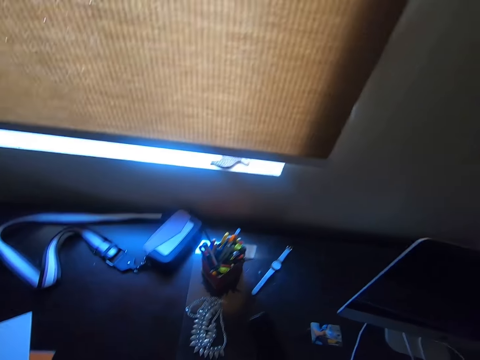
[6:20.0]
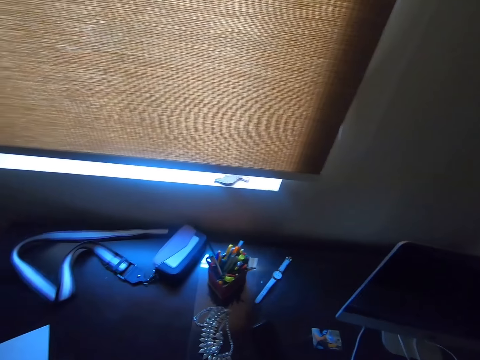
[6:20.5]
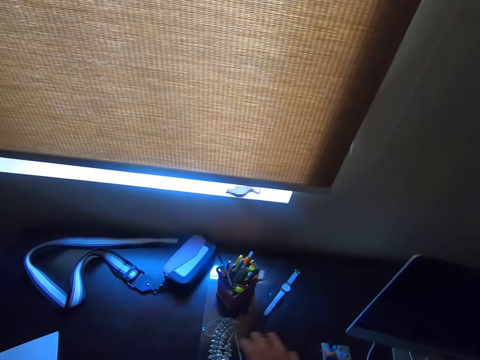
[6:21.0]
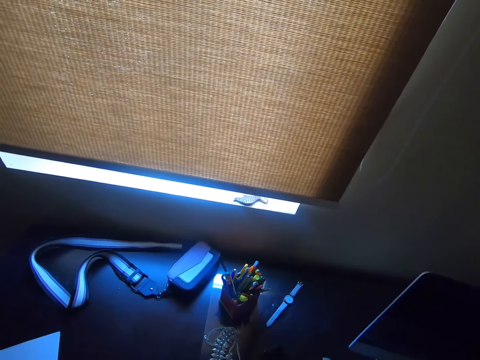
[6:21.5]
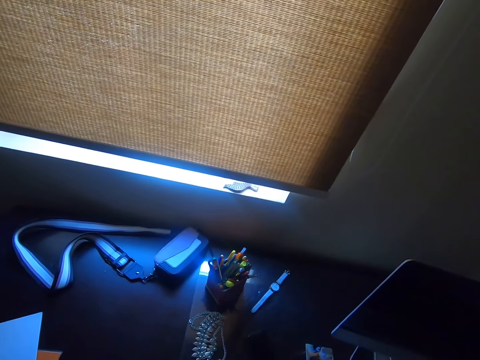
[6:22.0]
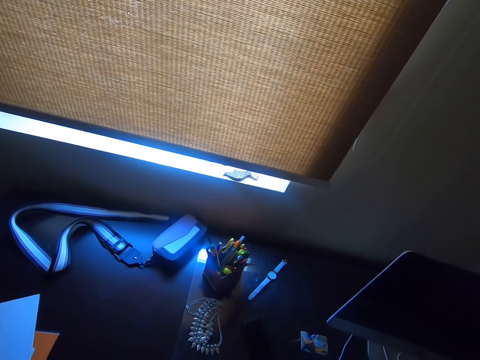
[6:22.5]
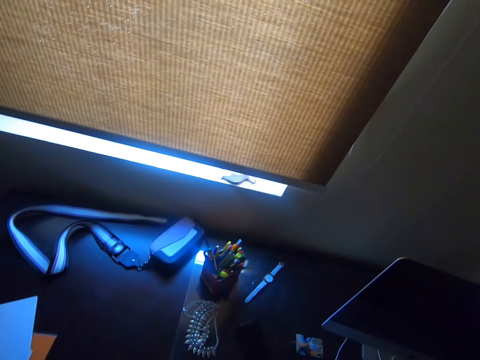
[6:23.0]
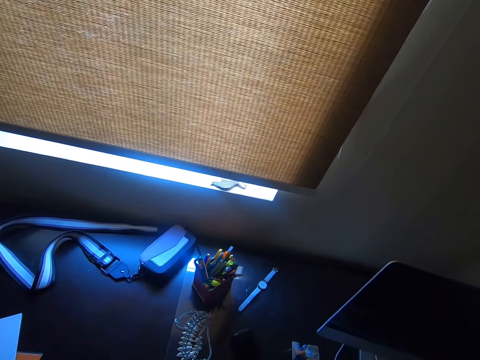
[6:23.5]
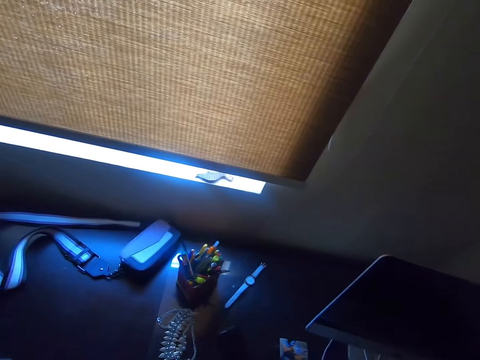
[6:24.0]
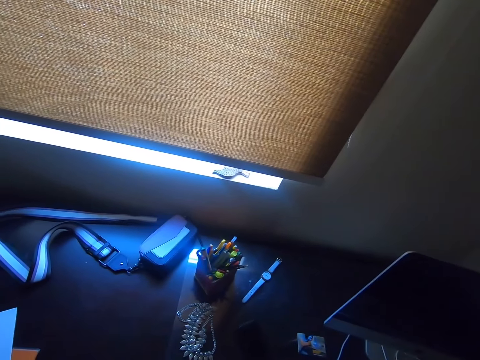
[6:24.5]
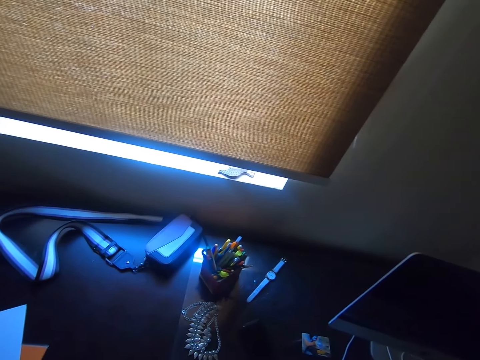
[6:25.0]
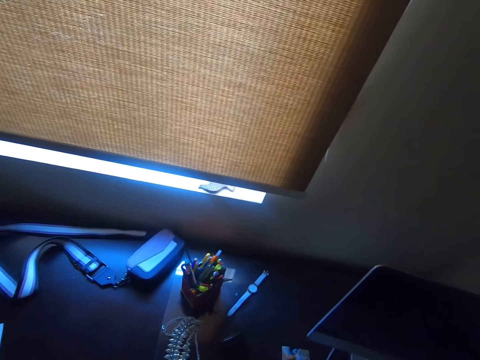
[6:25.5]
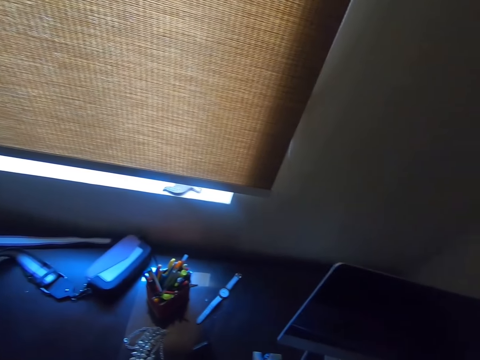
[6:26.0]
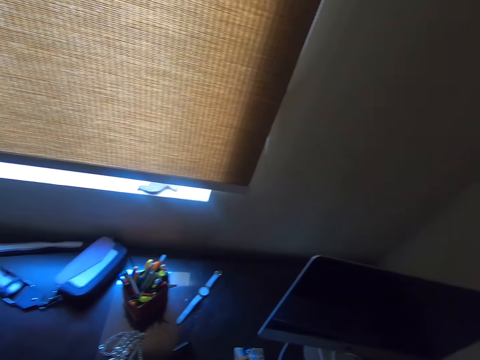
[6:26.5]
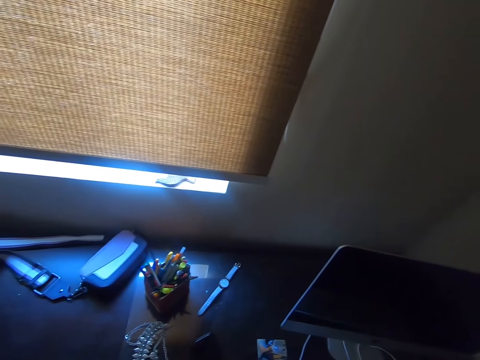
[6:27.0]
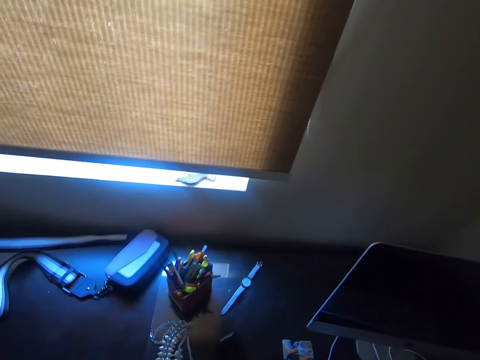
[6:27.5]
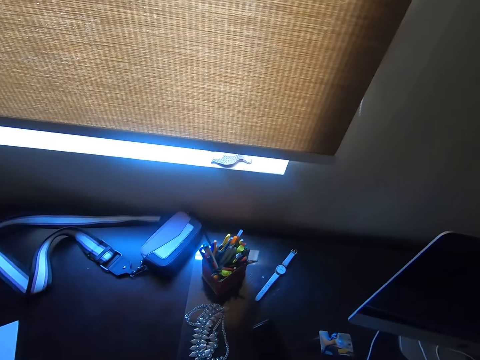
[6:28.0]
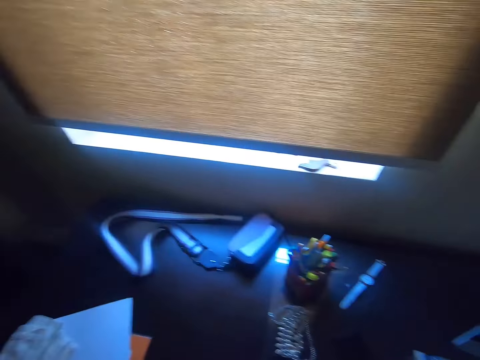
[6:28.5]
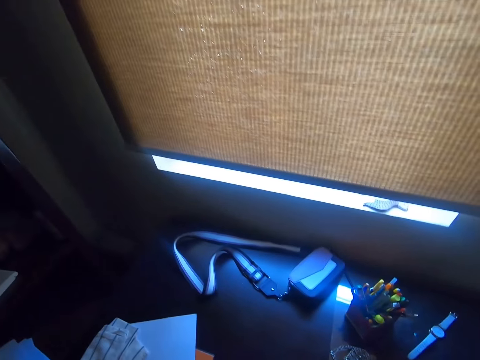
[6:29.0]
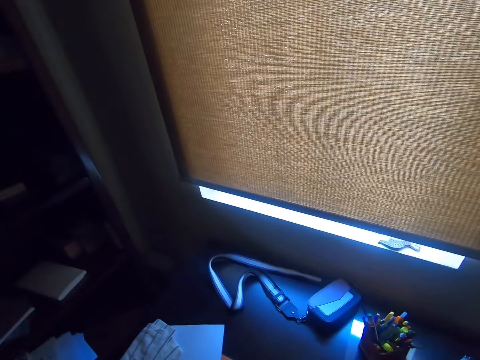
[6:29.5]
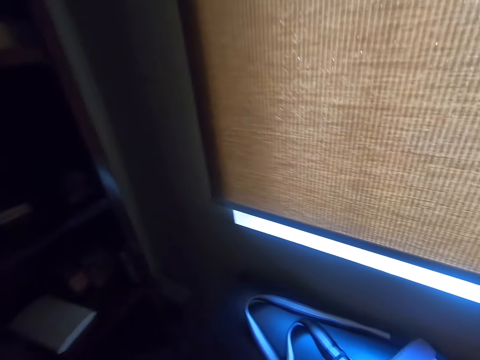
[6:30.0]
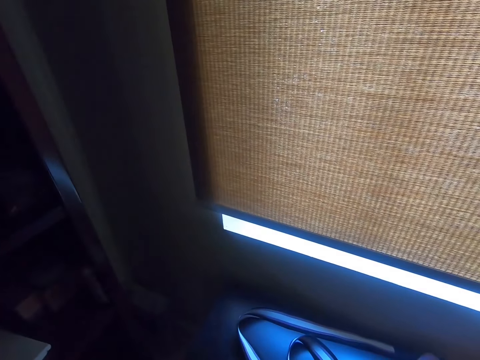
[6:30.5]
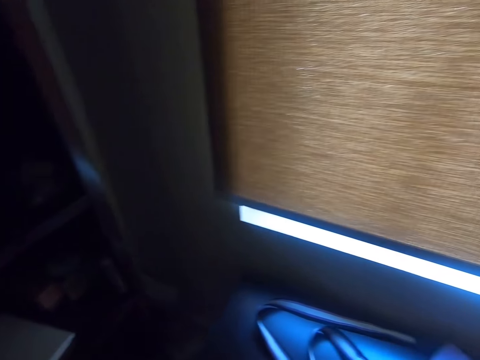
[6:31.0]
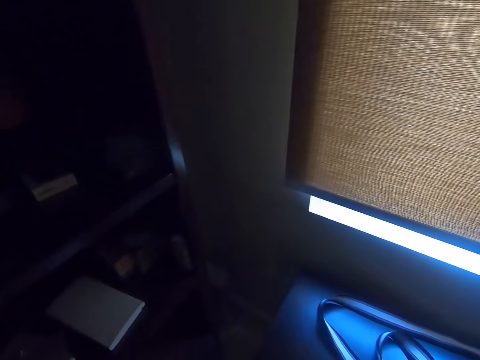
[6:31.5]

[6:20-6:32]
The camera wearer looks around. They look around again.

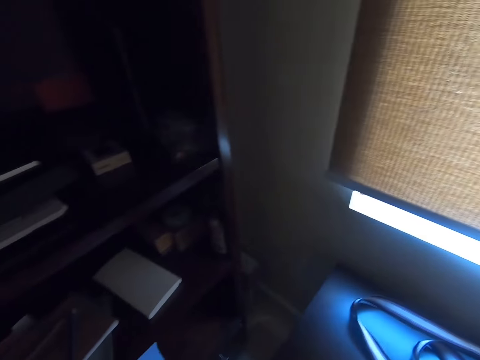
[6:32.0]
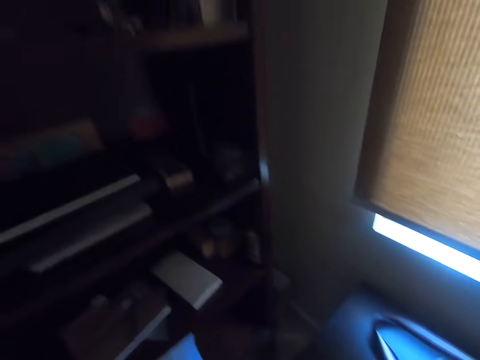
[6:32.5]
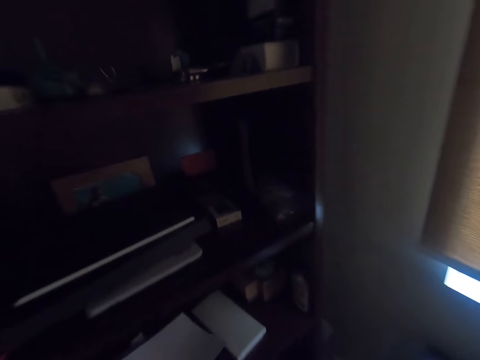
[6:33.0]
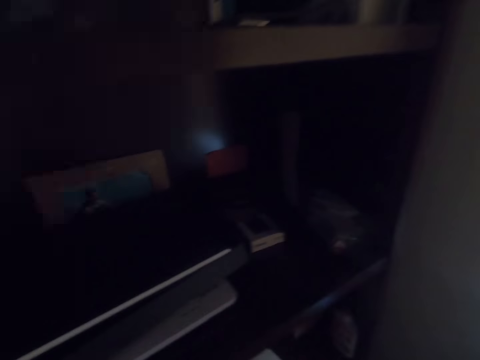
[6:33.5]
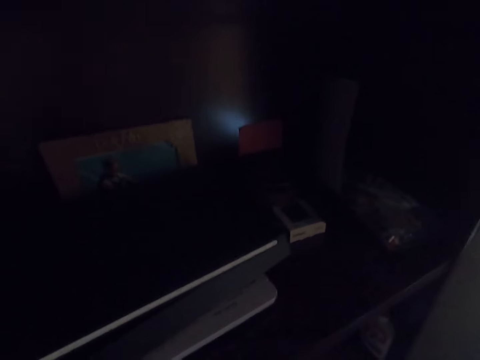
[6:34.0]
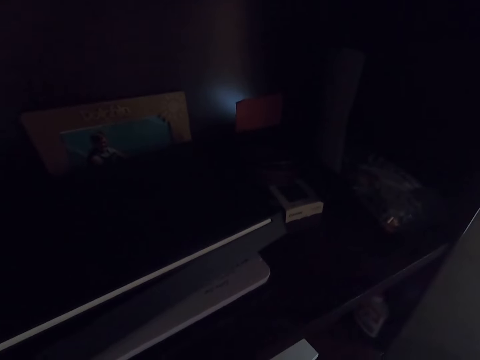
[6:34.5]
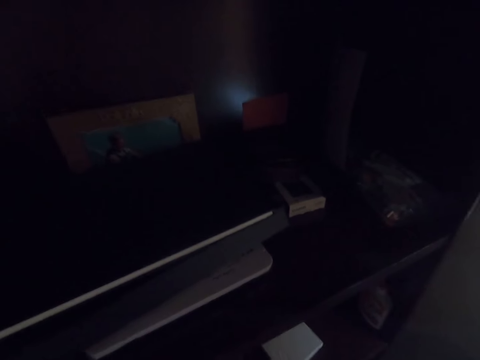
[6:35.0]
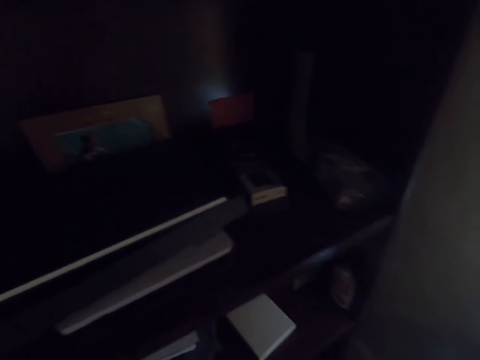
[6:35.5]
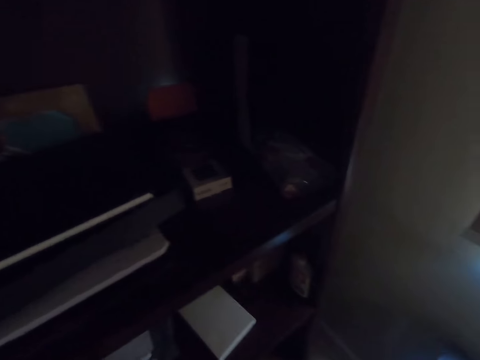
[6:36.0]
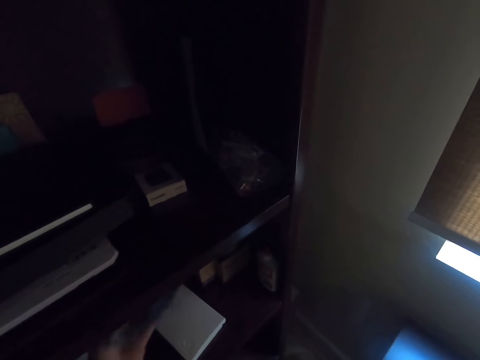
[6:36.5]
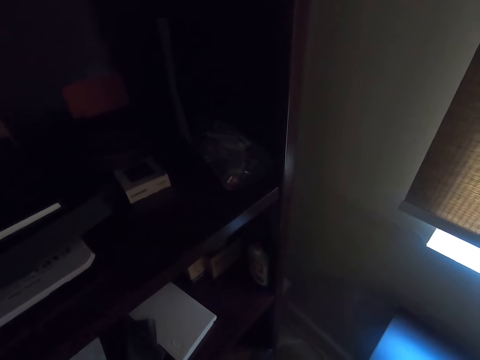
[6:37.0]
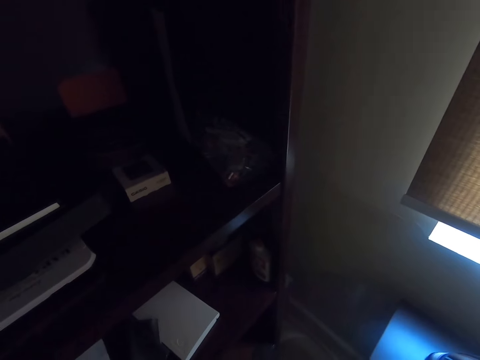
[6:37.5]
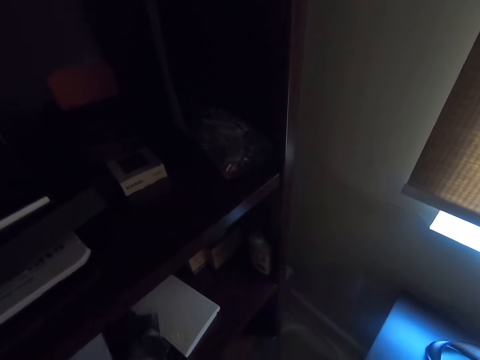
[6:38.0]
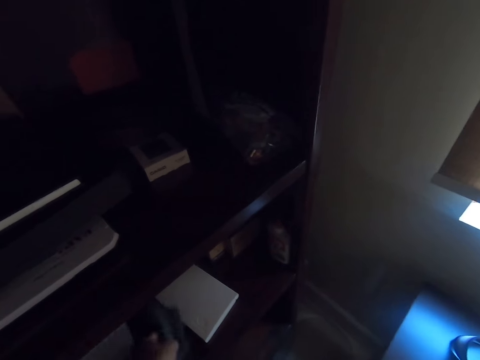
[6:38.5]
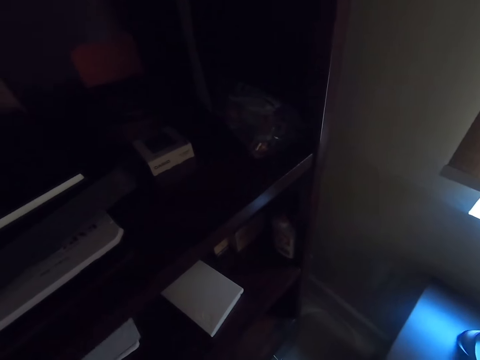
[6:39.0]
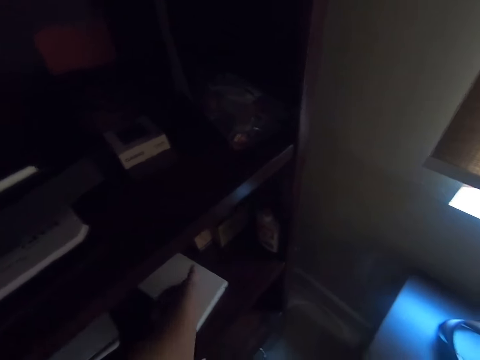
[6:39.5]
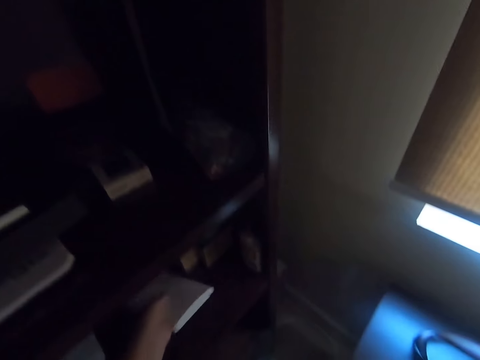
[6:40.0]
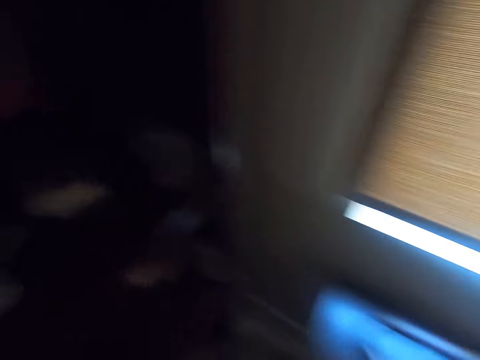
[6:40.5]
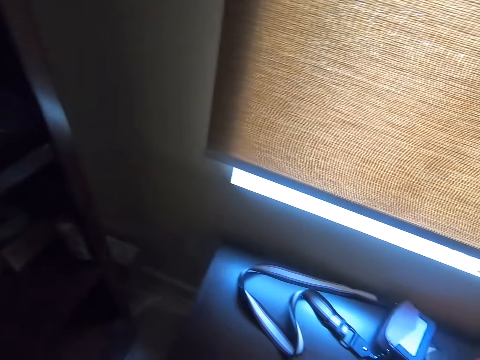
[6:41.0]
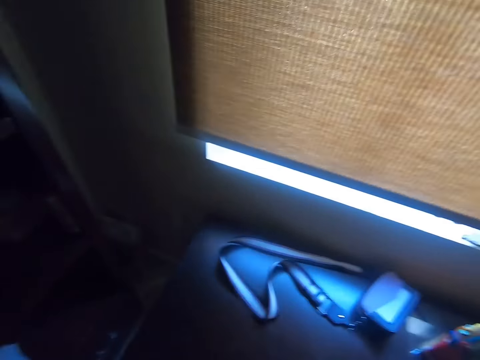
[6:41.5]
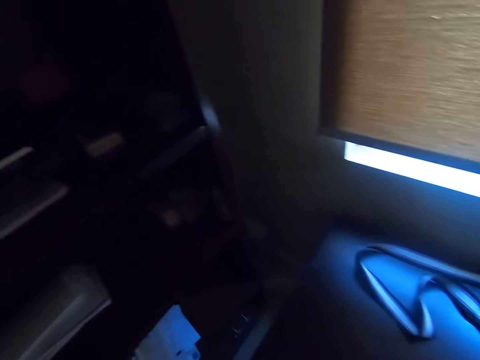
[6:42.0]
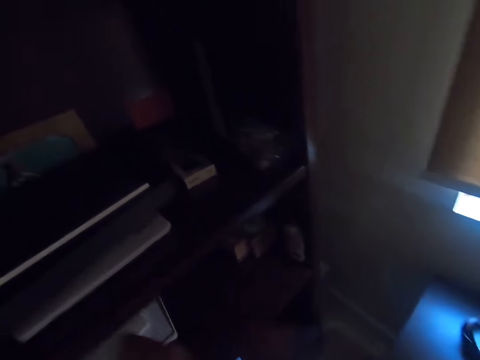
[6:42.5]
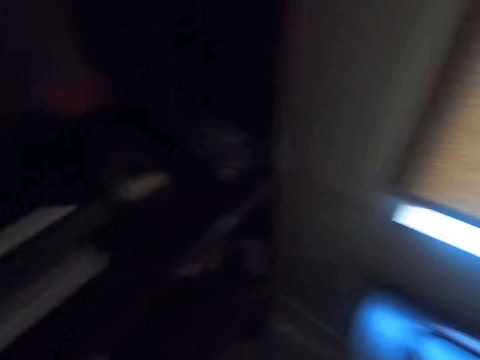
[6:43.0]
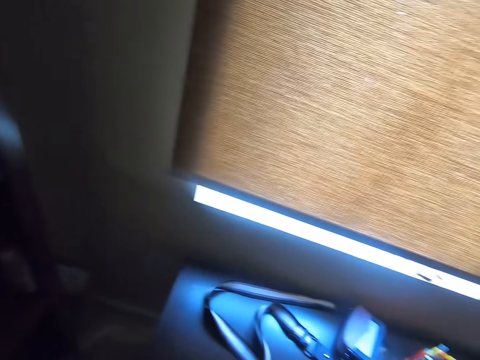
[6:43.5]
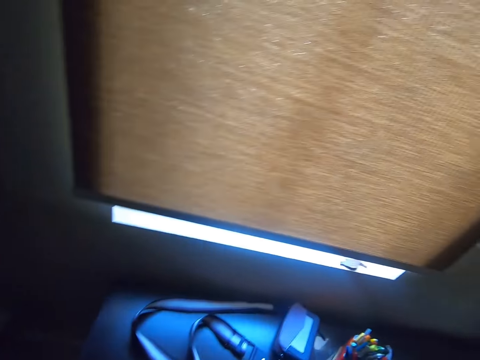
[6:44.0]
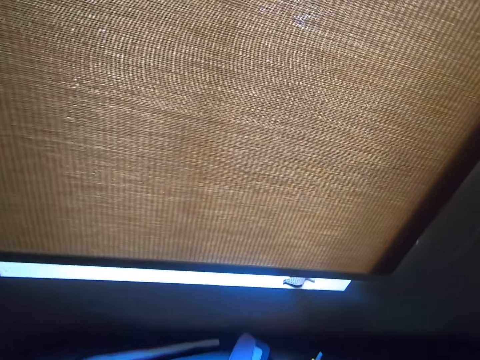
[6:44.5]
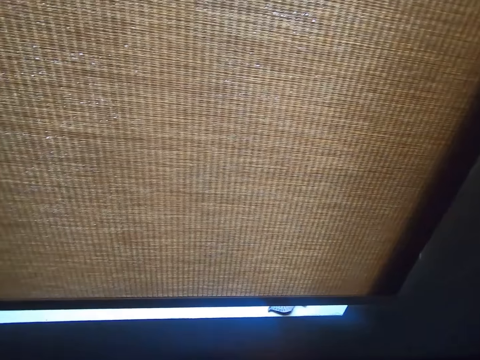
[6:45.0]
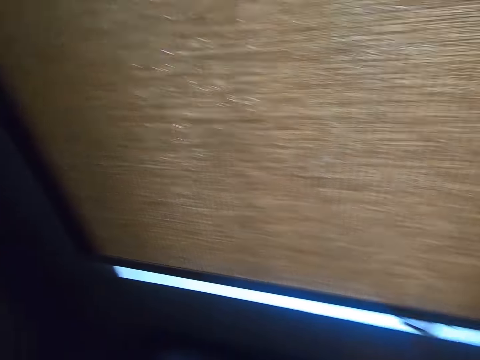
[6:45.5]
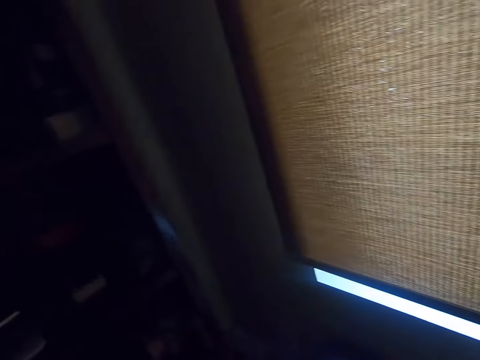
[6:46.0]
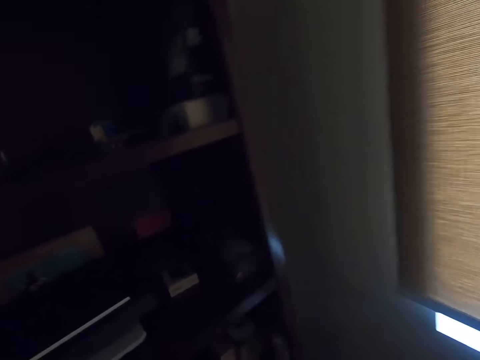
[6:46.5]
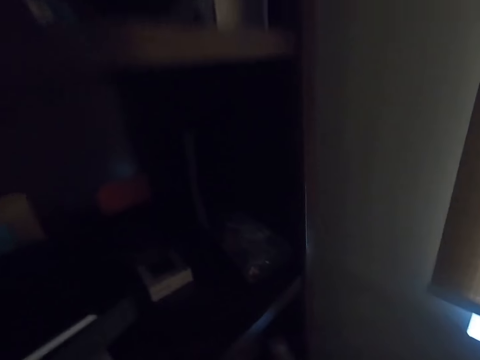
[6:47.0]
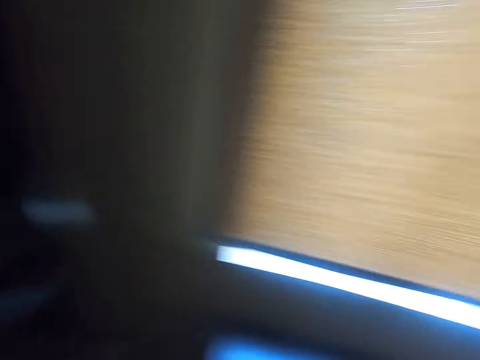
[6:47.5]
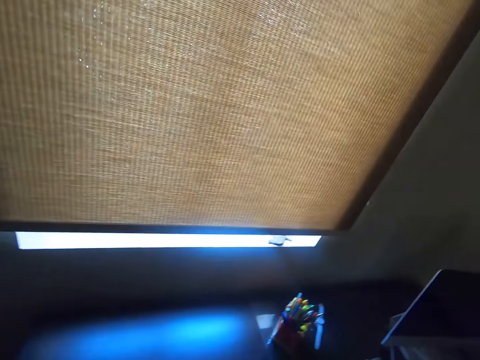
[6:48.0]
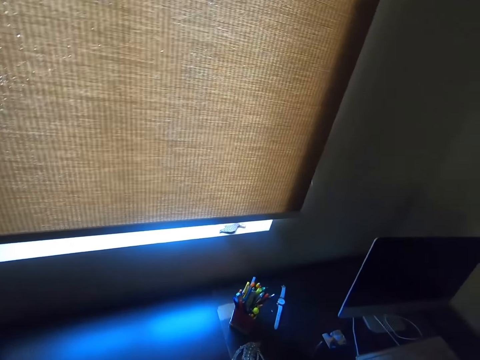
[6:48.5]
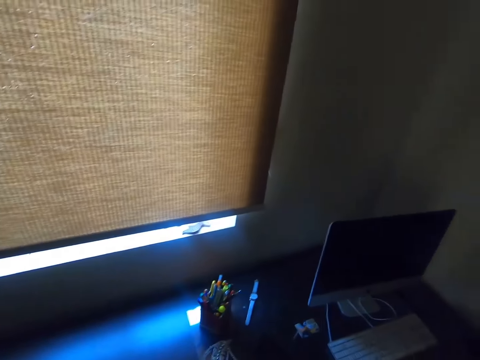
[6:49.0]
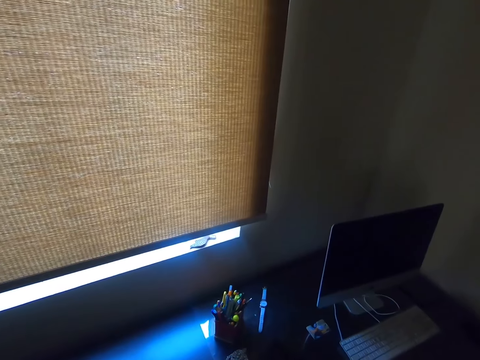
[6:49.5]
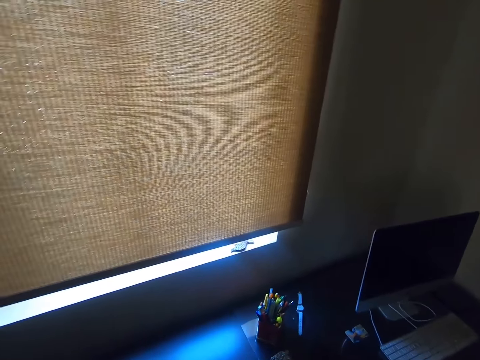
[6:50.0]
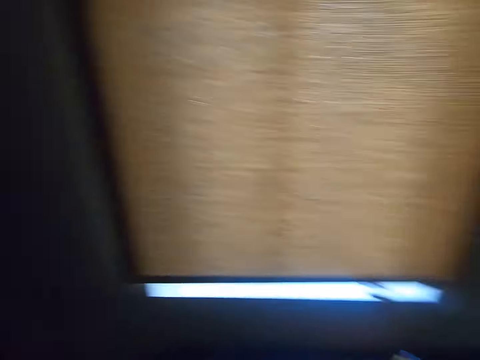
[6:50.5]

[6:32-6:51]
The camera wearer puts an envelope on a shelf. They look around. They arrange books on the shelf. They touch something. They move a book. They look around. They move around.
